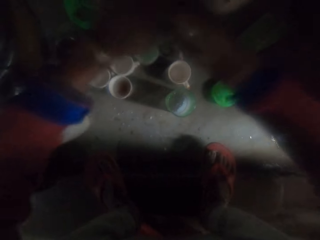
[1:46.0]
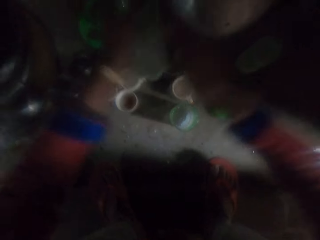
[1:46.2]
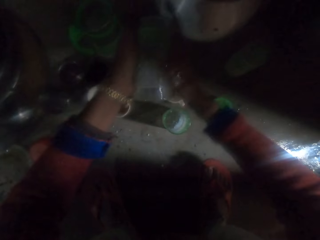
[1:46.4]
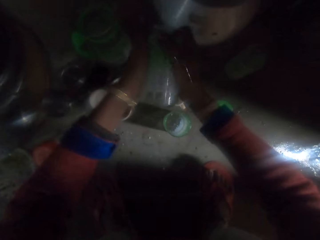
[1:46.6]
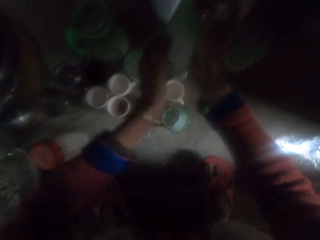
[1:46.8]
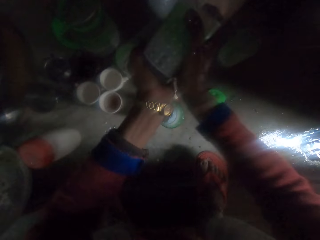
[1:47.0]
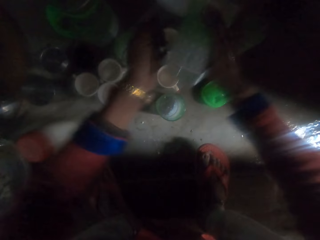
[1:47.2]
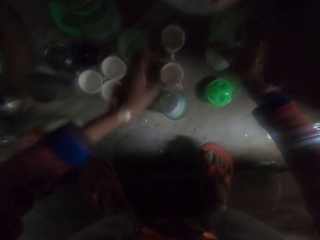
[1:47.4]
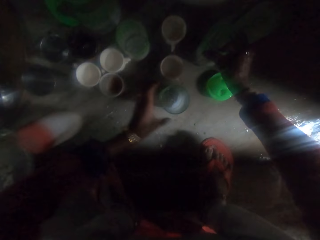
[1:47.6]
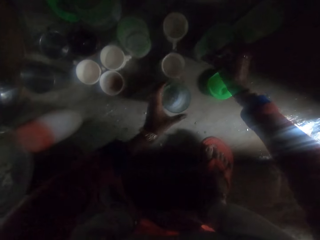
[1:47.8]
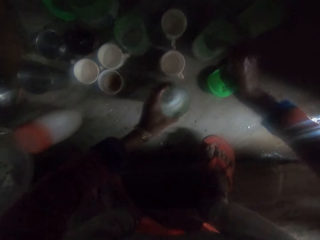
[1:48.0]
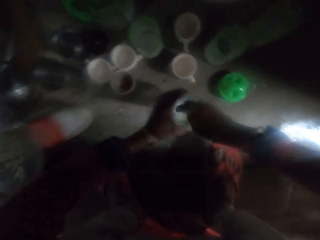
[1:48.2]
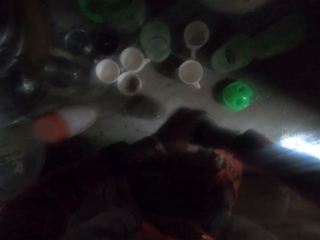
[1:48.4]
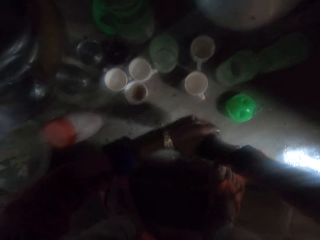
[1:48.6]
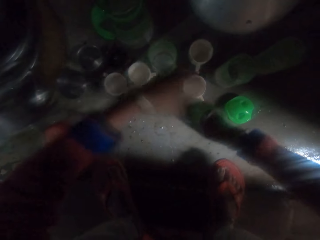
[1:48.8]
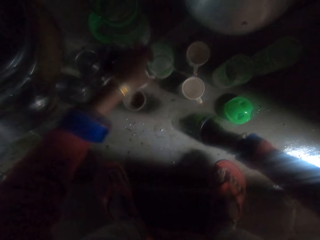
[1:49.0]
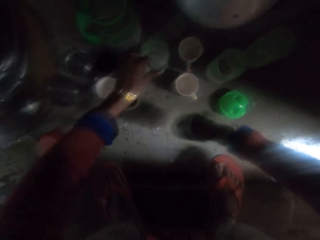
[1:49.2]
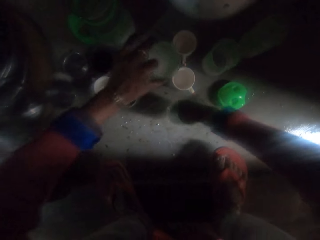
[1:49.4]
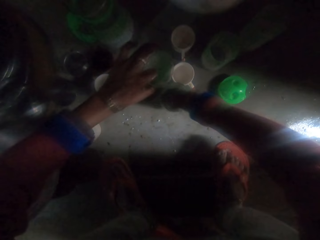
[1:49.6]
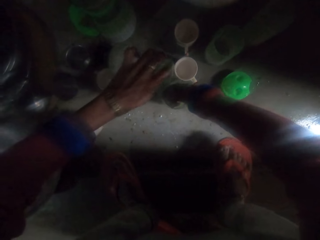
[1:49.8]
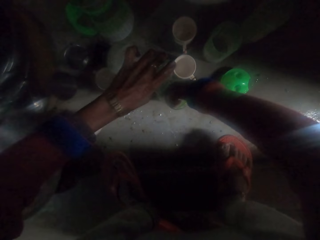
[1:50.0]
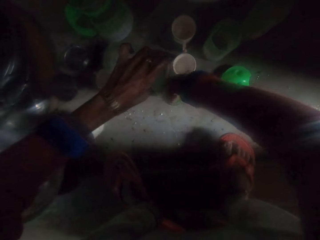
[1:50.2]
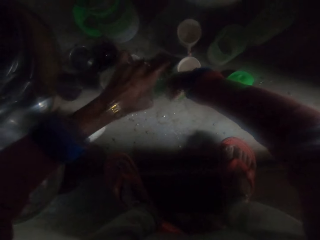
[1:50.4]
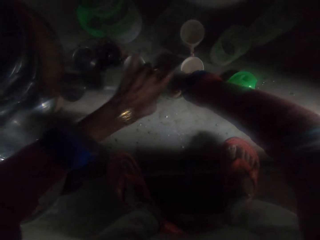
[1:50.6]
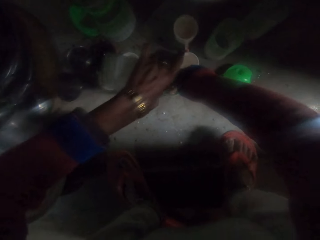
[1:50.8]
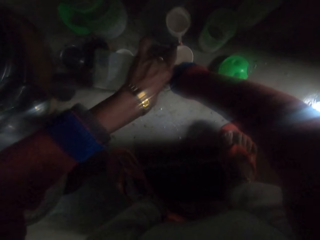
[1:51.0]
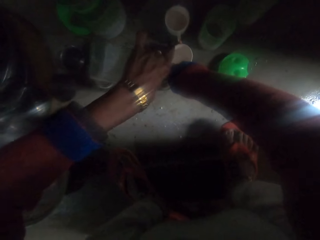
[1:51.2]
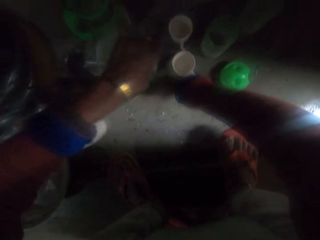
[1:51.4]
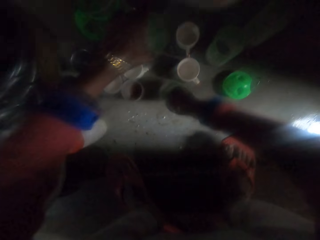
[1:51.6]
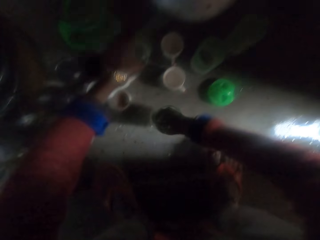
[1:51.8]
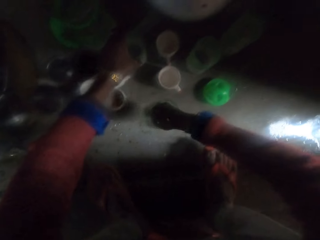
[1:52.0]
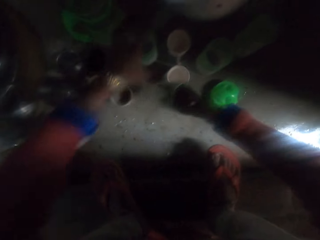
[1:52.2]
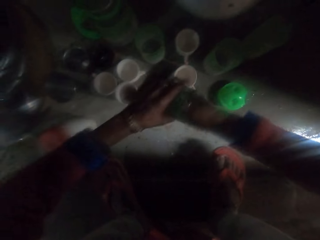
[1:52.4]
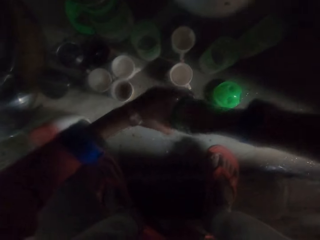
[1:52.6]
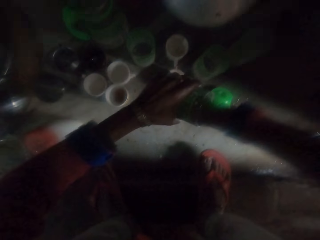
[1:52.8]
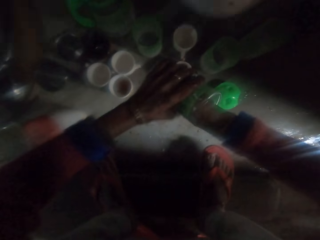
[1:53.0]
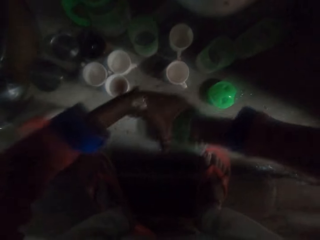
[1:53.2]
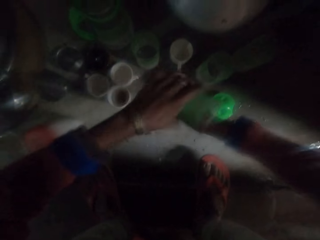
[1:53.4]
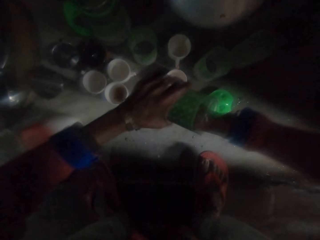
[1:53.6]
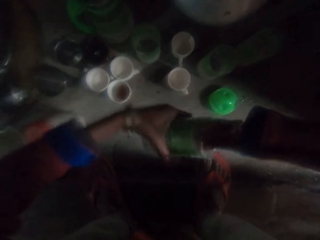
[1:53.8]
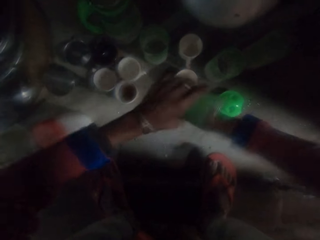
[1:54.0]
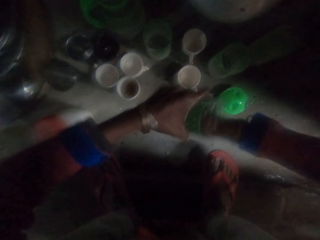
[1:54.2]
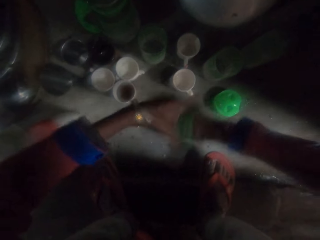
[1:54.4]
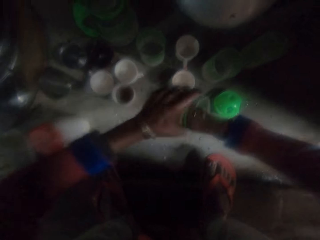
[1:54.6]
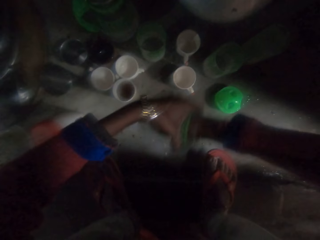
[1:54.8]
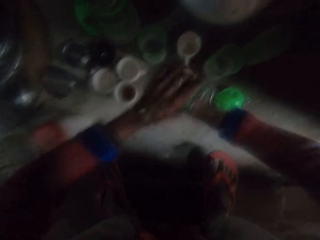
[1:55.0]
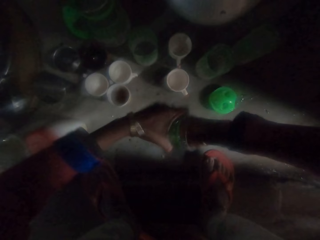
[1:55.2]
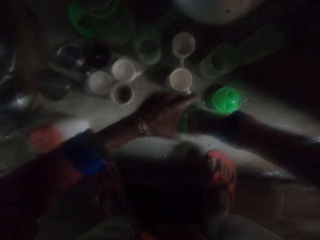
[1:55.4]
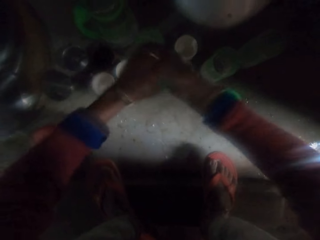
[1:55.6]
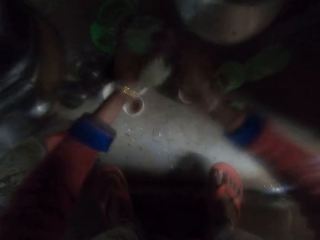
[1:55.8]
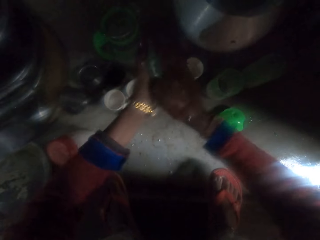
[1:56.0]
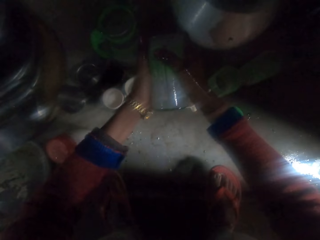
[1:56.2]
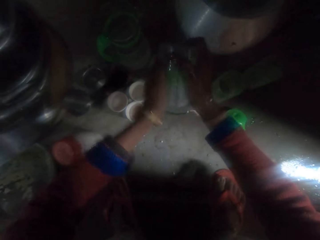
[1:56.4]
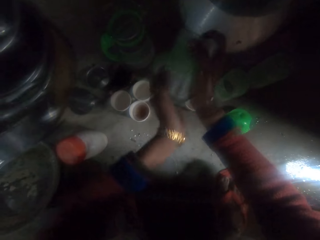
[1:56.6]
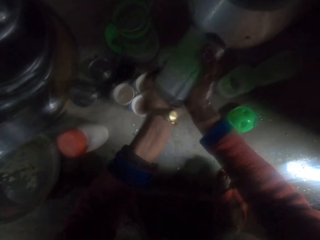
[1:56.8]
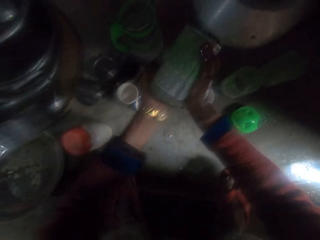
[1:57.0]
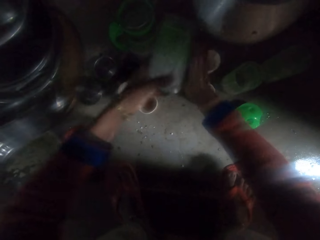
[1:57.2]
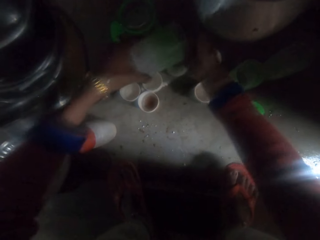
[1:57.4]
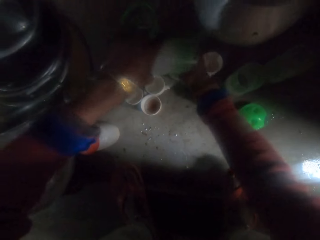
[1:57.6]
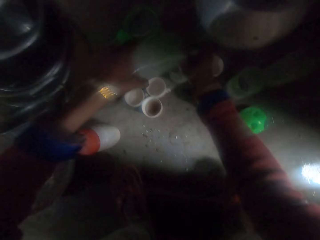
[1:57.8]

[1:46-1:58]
The camera wearer drops the cup on the floor. She picks another cup from the floor. She holds the water glass. She washes the cup with her hand. She pours soapy water in the cup from the cup on the floor. She drops the cup with soap water. She holds the water glass. She washes the cup with her hand.

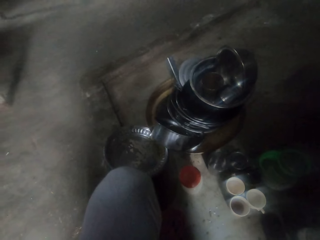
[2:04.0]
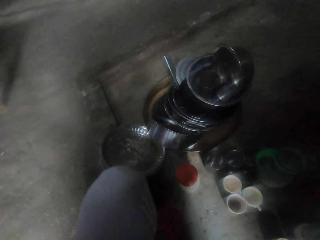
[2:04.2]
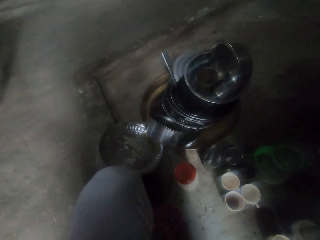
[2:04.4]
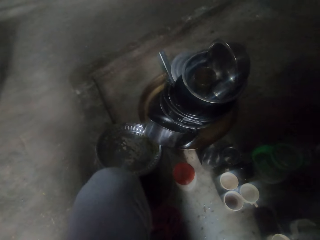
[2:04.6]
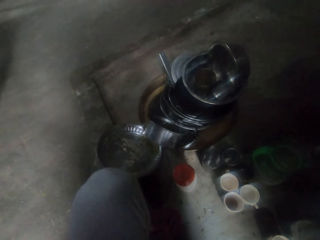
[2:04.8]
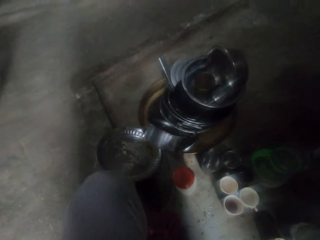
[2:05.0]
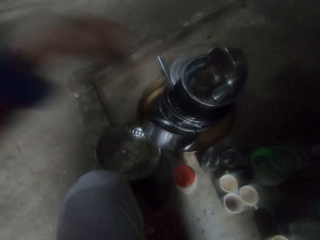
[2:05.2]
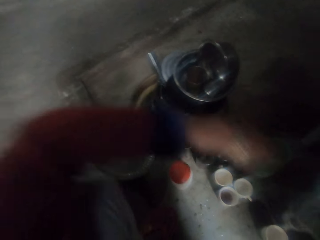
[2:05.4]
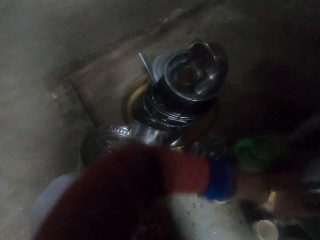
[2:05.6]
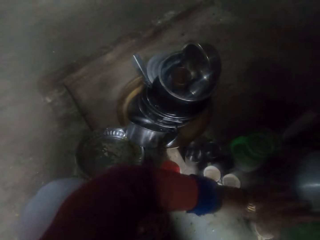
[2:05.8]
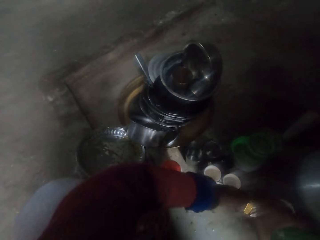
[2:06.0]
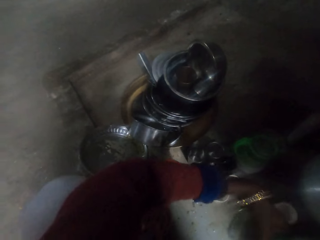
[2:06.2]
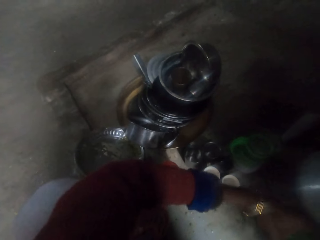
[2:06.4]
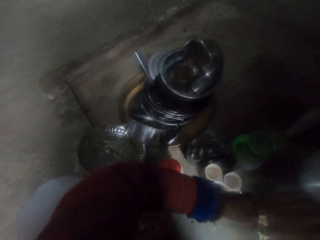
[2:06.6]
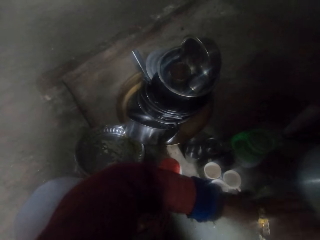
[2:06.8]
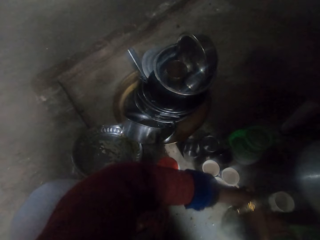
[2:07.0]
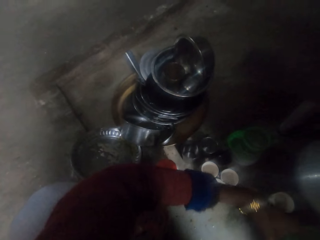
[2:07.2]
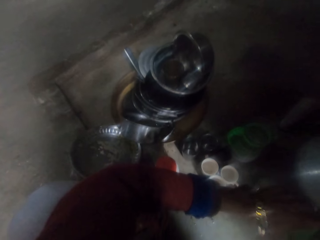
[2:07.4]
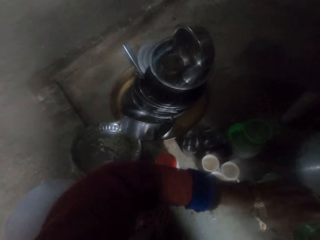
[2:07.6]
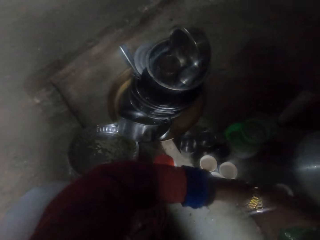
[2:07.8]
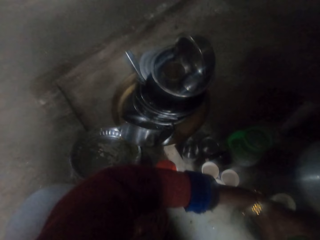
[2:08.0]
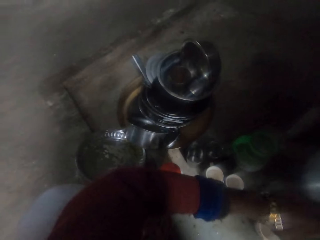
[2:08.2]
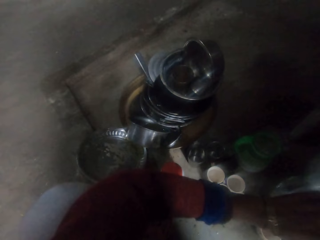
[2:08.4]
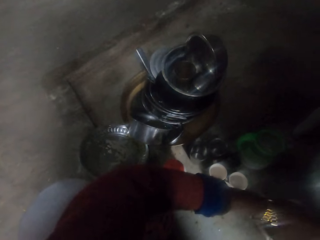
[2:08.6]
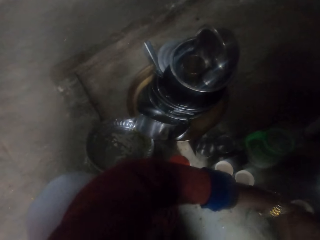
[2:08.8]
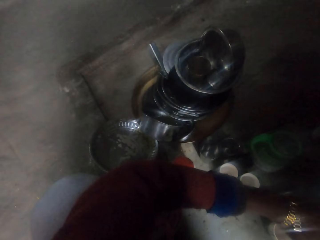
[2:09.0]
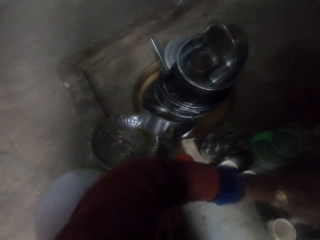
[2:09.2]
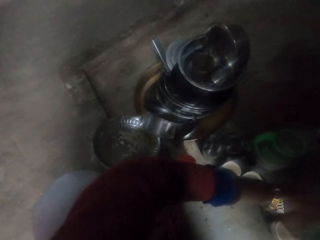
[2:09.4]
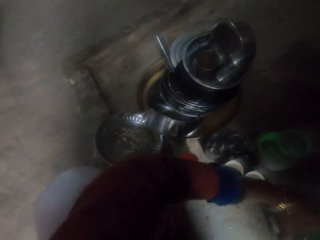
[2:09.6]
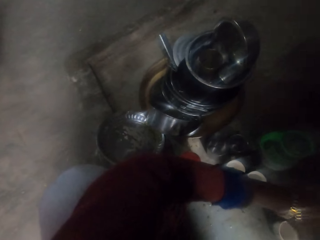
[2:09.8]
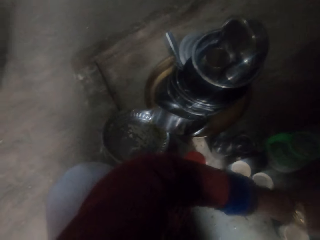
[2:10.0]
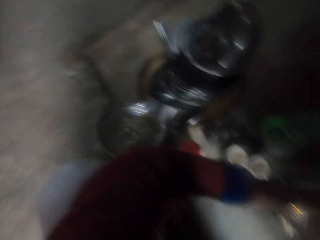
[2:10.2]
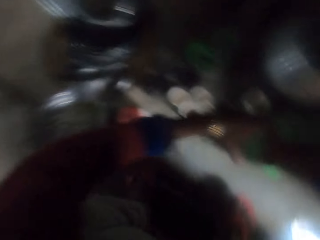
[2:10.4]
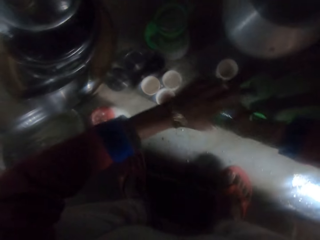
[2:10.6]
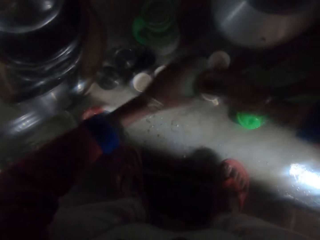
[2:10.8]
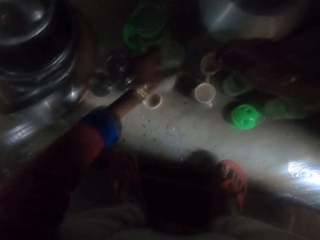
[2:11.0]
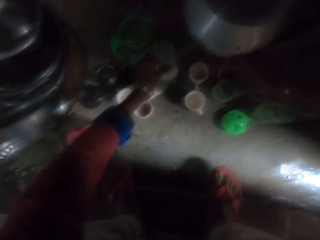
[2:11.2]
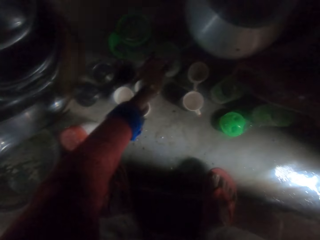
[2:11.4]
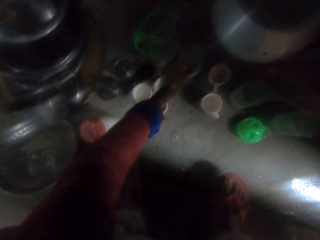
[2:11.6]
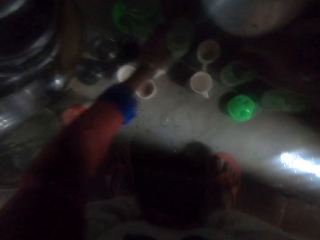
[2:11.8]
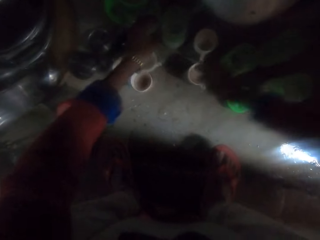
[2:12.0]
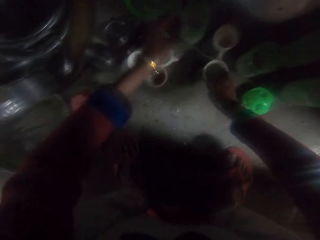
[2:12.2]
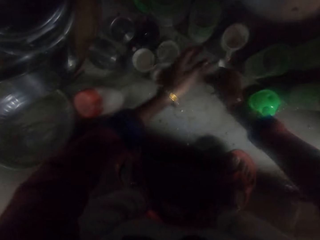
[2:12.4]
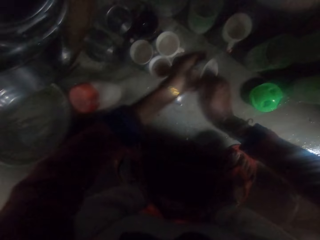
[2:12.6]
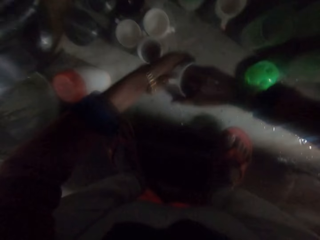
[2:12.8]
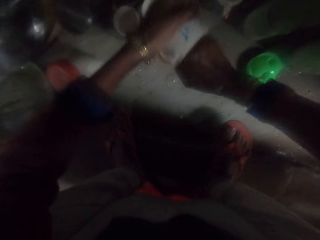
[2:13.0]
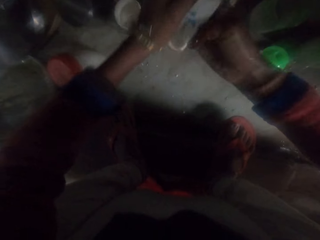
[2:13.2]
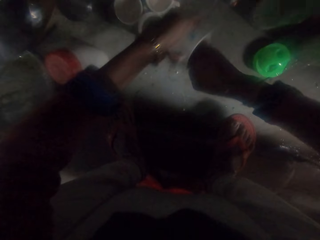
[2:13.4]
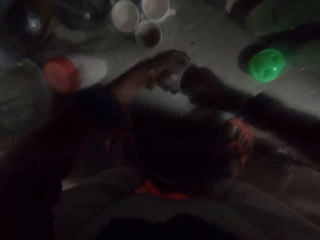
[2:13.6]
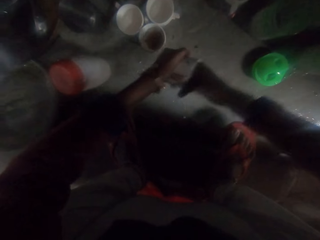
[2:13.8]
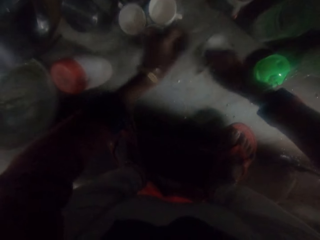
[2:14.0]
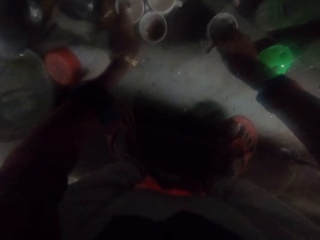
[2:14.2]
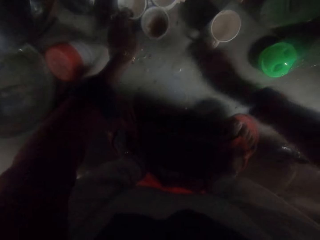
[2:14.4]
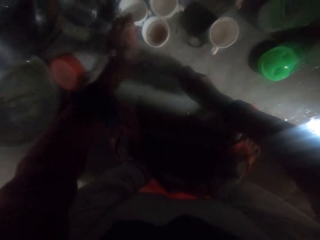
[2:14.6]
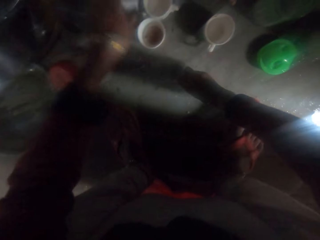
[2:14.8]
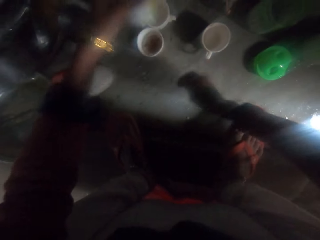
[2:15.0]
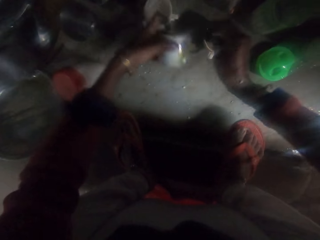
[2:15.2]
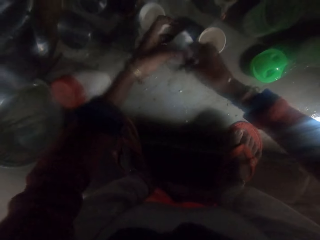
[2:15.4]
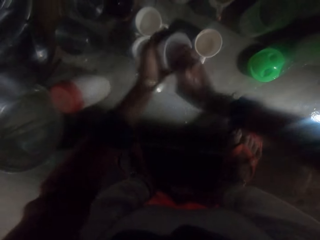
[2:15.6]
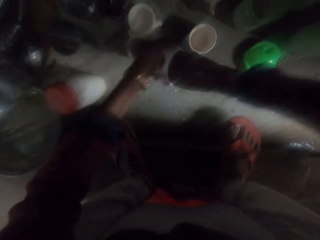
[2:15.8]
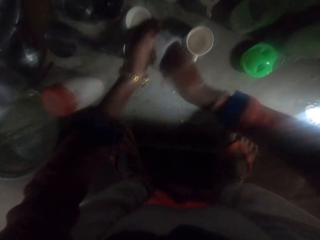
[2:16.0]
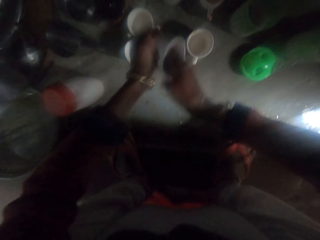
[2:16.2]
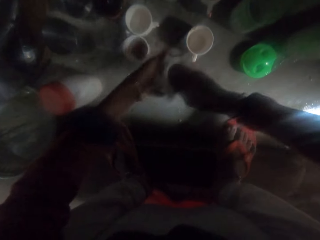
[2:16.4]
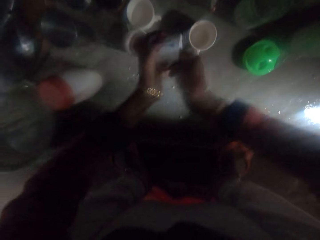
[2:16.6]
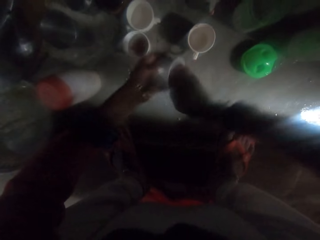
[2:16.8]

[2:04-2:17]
The camera wearer holds onto the water glass. She washes the water glass. She drops the cup on the floor. She picks another cup from the floor. She washes the cup with her hand. She drops the cup on the floor. She picks another cup from the floor. She holds the cup. She washes the cup with her hand.
